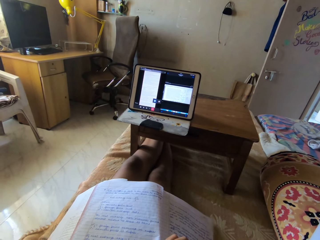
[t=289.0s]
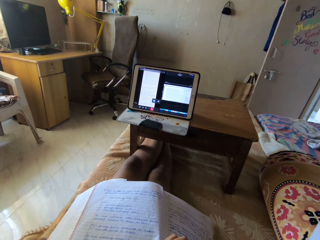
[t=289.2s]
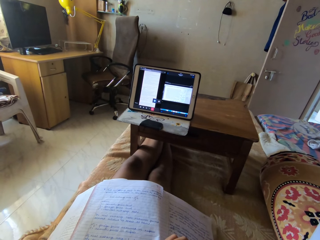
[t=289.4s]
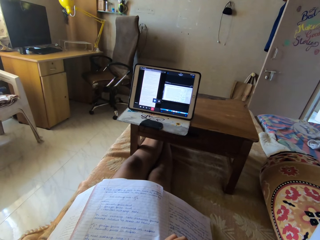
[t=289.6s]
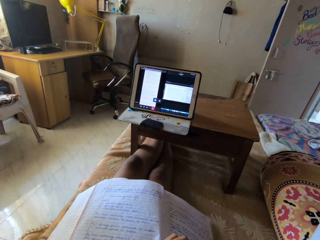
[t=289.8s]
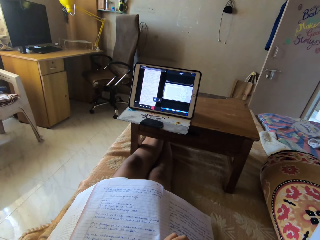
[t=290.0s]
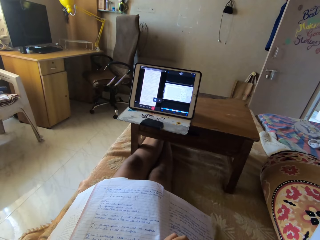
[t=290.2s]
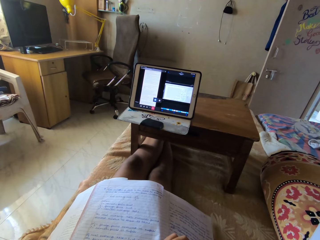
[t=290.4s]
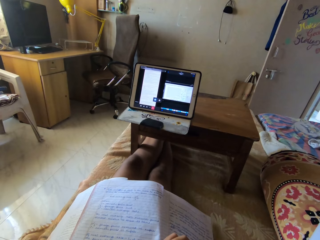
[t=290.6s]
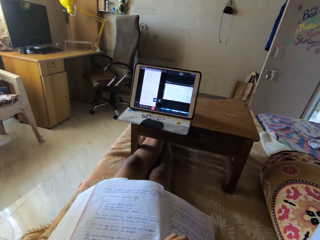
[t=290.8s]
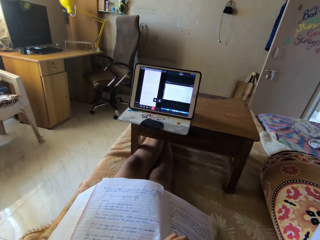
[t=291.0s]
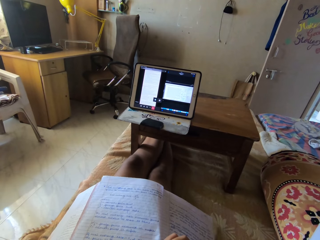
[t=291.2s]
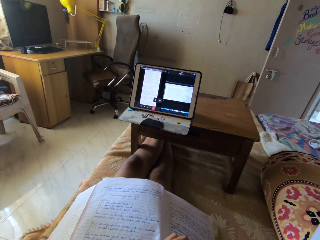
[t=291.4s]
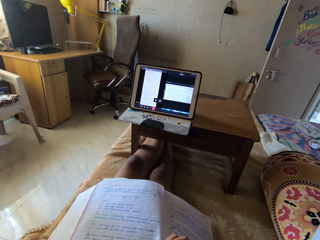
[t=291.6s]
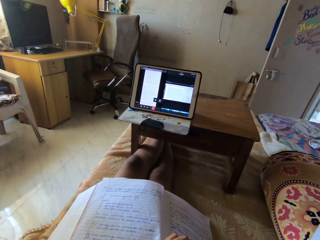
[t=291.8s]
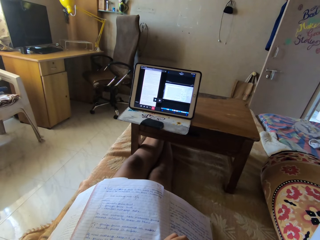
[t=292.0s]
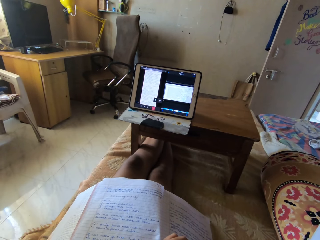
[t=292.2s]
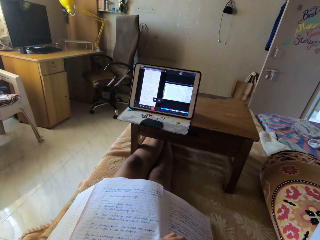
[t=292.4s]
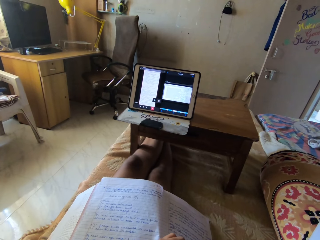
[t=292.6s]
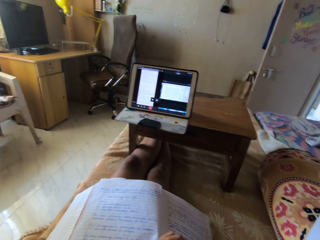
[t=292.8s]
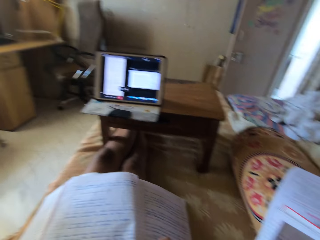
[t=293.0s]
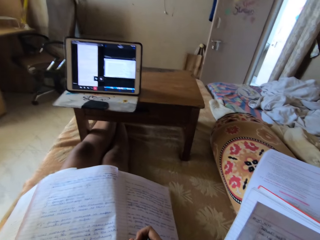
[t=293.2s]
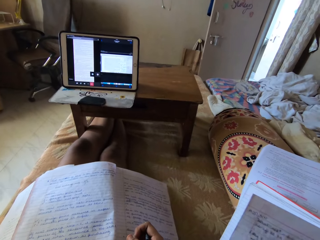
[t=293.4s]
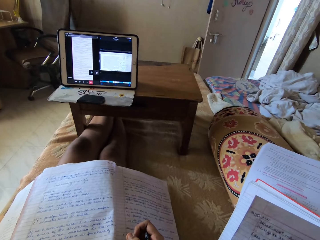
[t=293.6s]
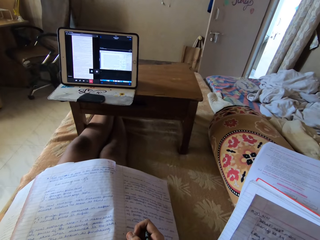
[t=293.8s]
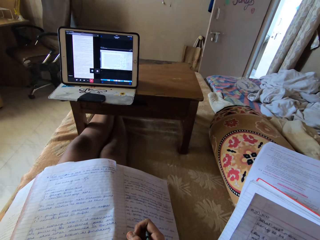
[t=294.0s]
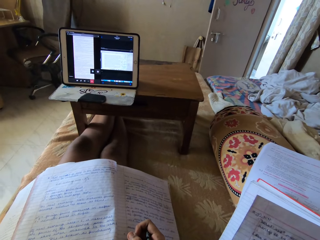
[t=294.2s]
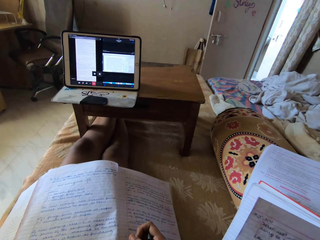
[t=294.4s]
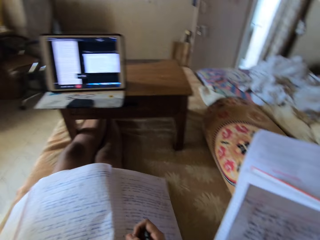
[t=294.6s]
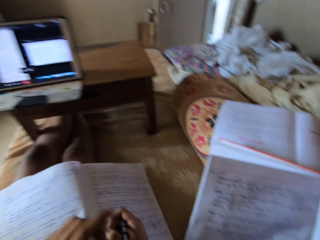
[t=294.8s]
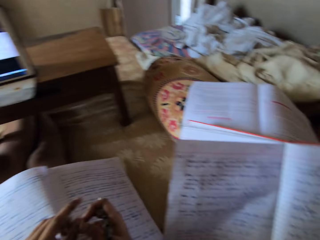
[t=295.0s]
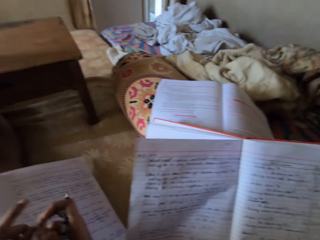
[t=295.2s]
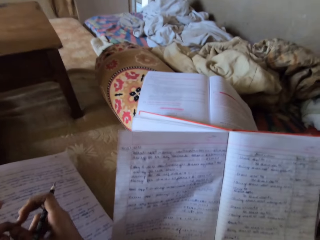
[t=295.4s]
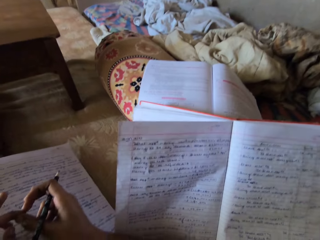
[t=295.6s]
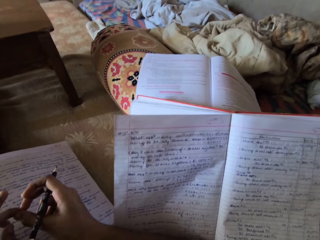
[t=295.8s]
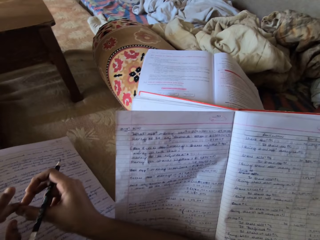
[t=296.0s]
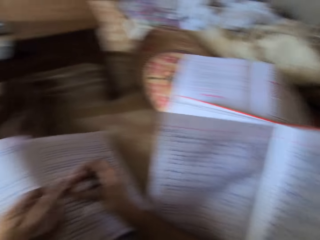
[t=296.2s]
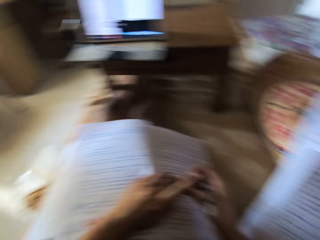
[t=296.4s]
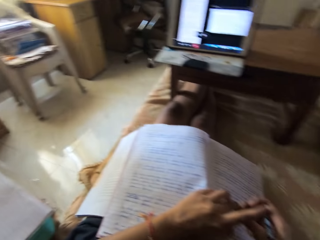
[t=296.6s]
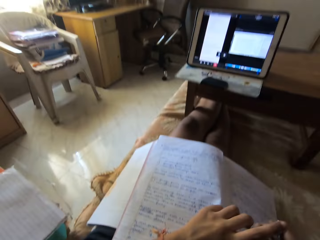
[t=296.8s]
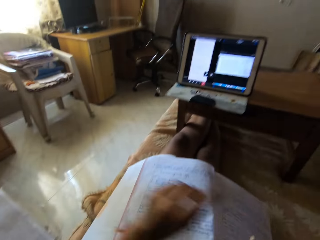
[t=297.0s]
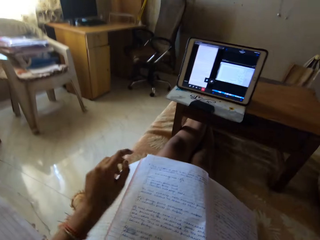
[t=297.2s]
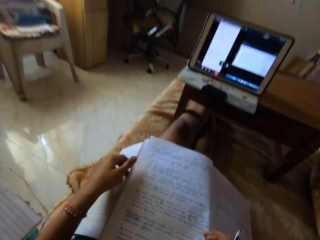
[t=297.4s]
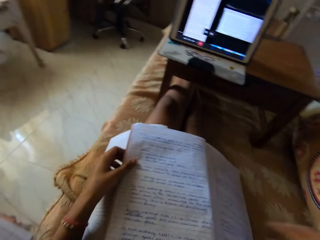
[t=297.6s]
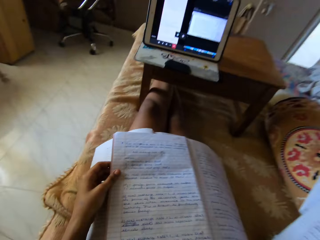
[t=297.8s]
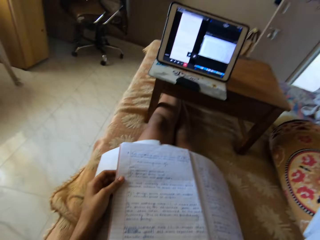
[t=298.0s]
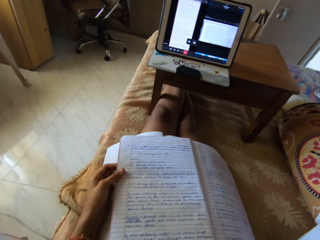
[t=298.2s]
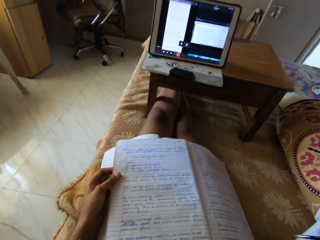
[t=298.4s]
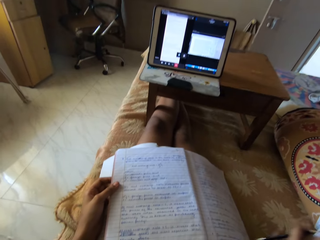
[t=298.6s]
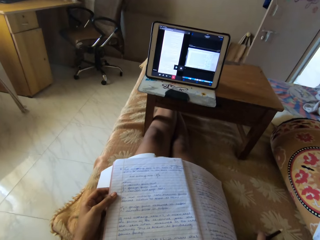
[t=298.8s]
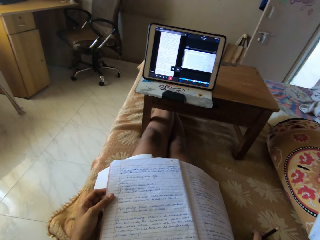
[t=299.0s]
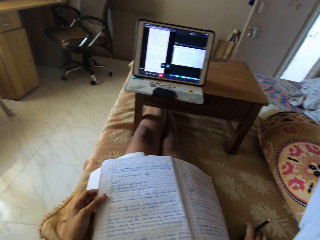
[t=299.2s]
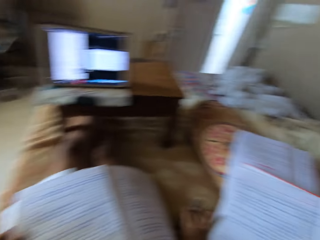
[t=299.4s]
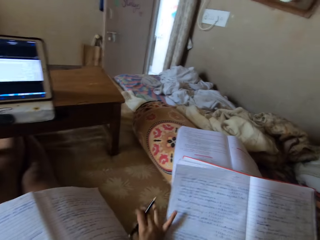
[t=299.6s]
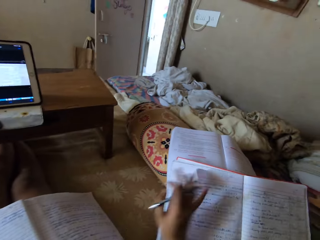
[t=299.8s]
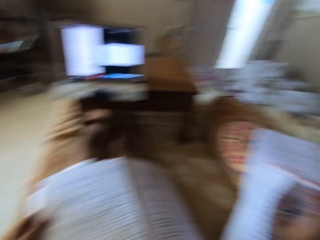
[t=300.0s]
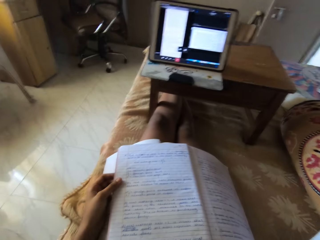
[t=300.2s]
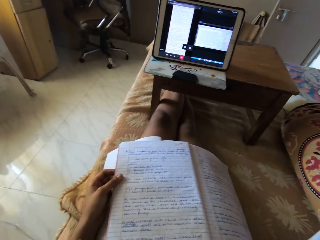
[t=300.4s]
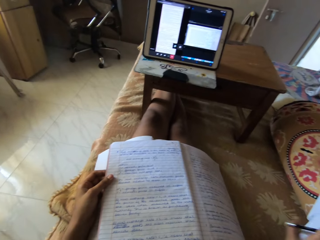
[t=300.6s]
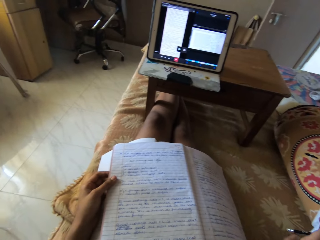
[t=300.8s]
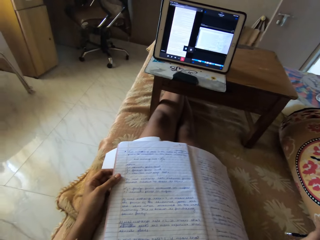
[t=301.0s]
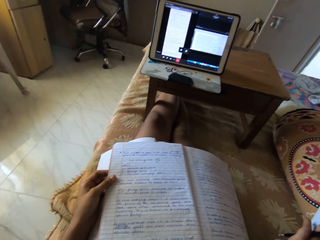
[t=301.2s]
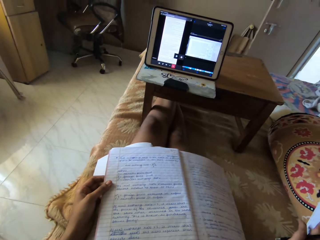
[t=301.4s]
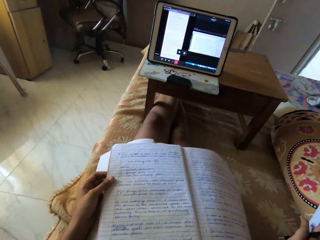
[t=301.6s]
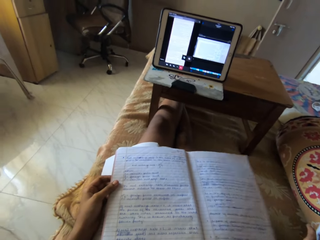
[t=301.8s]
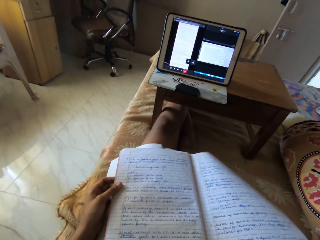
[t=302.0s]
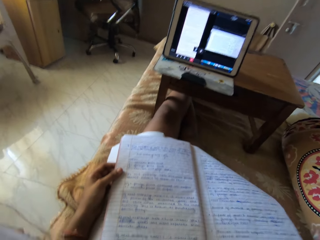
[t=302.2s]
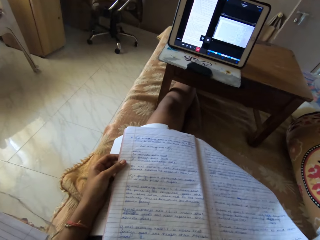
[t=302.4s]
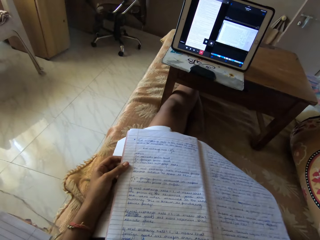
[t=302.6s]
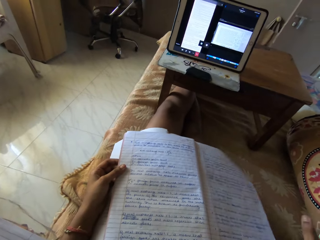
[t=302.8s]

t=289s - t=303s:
The camera wearer scratches a finger. She holds a book. She adjusts the book on the chair with her right hand. She opens a page of the book.

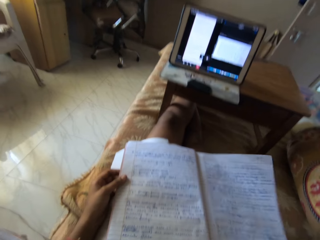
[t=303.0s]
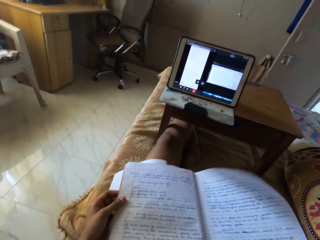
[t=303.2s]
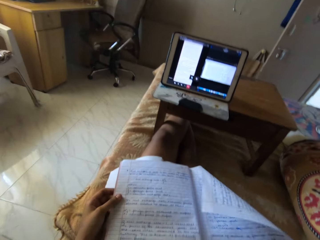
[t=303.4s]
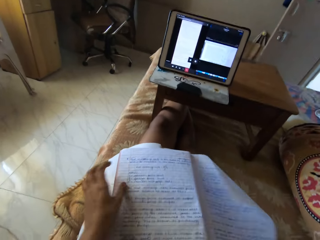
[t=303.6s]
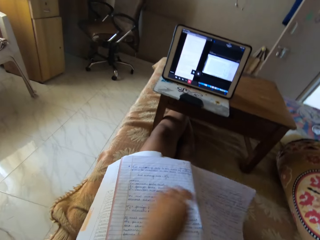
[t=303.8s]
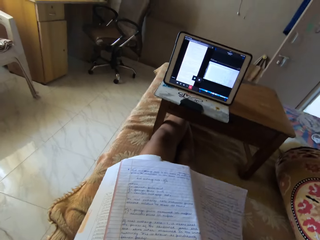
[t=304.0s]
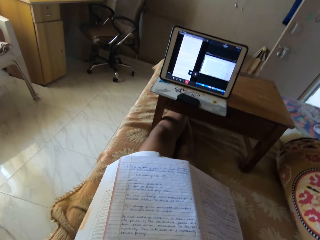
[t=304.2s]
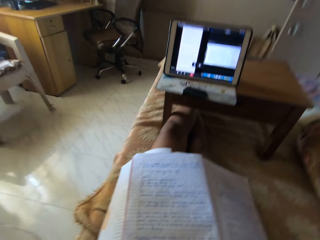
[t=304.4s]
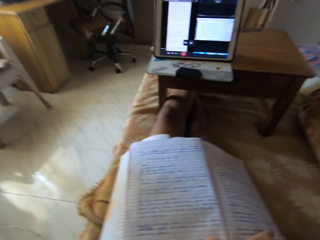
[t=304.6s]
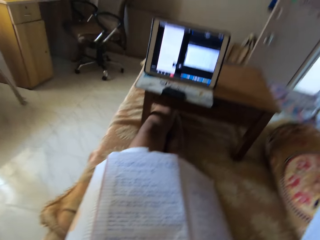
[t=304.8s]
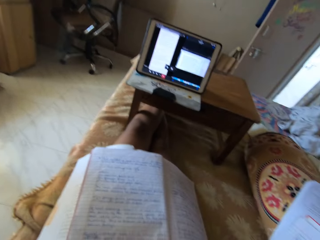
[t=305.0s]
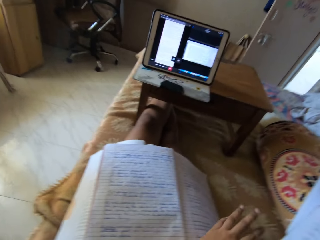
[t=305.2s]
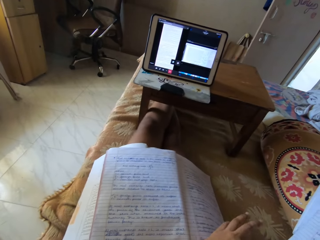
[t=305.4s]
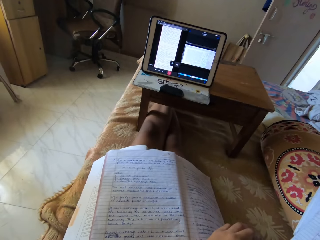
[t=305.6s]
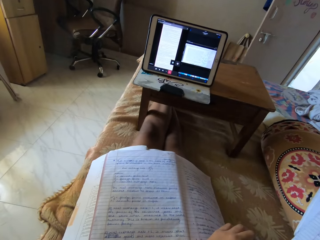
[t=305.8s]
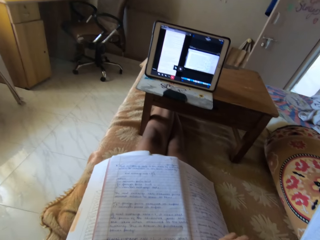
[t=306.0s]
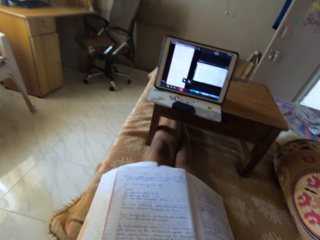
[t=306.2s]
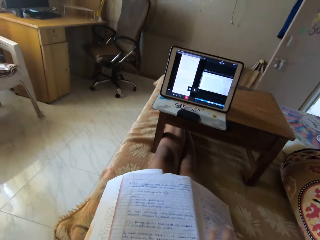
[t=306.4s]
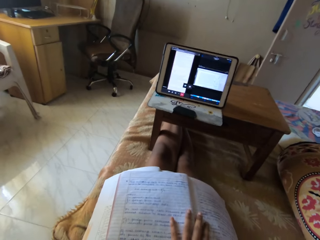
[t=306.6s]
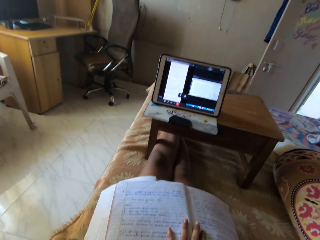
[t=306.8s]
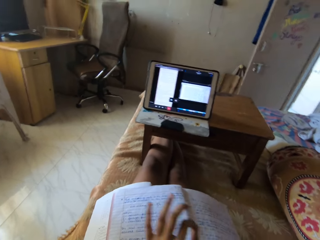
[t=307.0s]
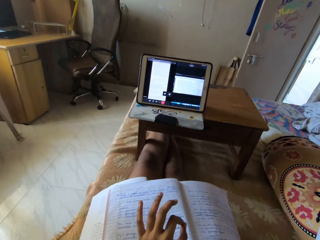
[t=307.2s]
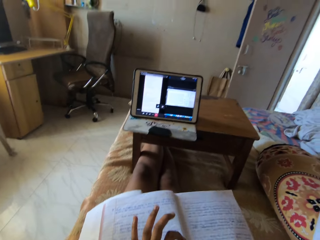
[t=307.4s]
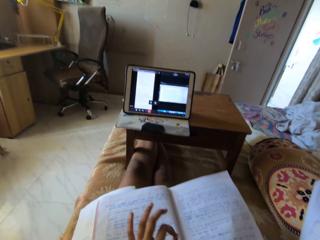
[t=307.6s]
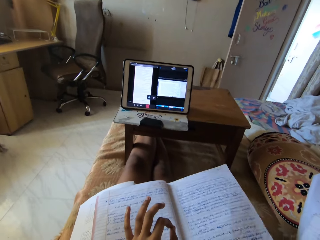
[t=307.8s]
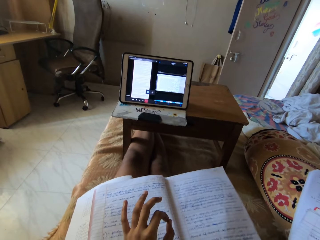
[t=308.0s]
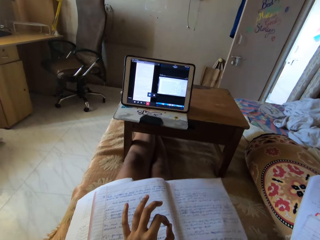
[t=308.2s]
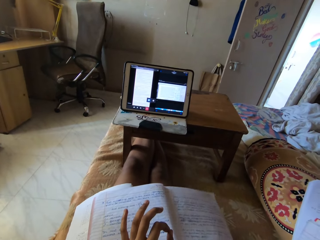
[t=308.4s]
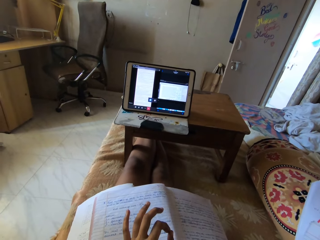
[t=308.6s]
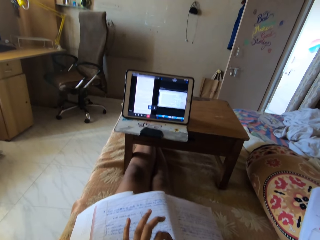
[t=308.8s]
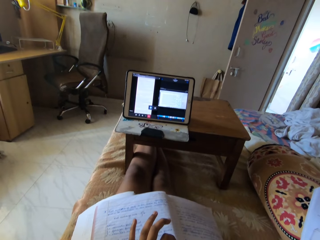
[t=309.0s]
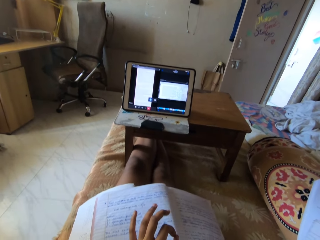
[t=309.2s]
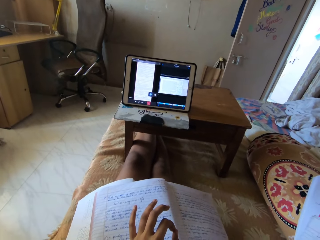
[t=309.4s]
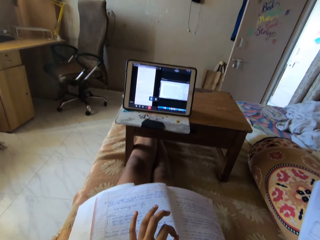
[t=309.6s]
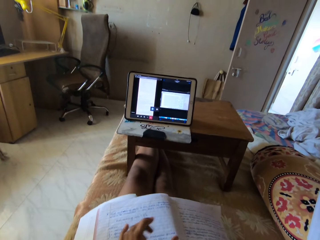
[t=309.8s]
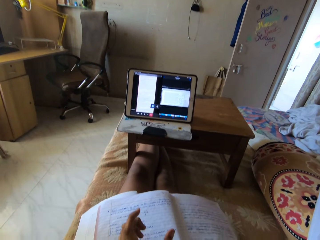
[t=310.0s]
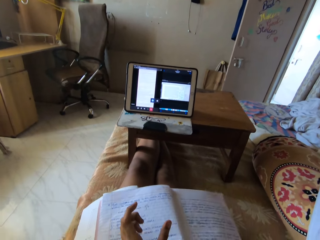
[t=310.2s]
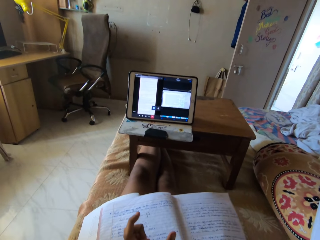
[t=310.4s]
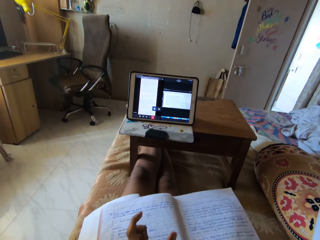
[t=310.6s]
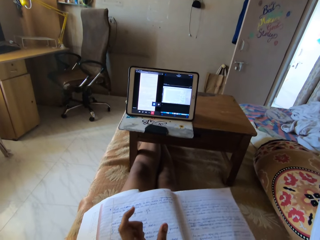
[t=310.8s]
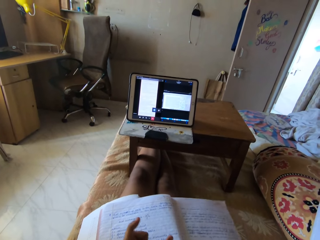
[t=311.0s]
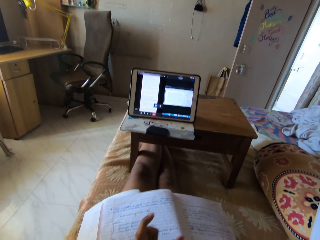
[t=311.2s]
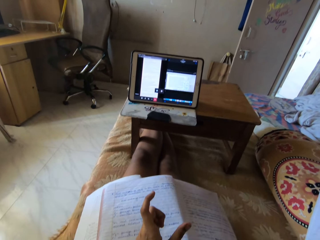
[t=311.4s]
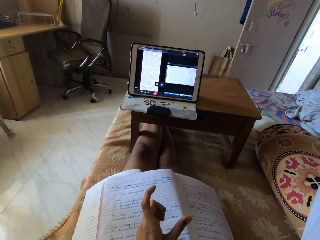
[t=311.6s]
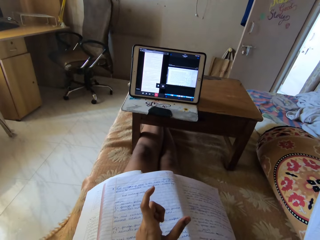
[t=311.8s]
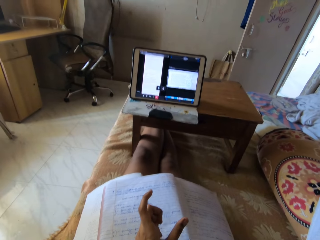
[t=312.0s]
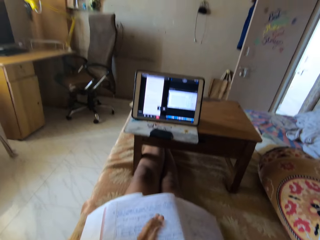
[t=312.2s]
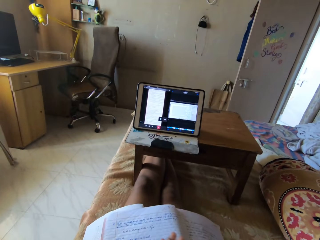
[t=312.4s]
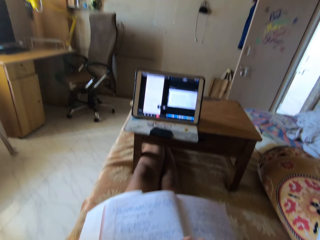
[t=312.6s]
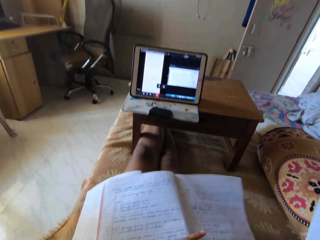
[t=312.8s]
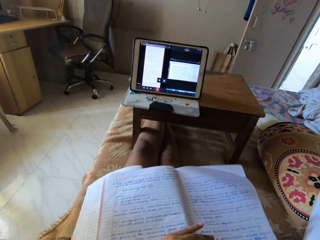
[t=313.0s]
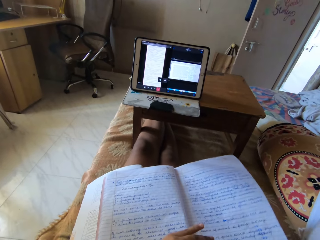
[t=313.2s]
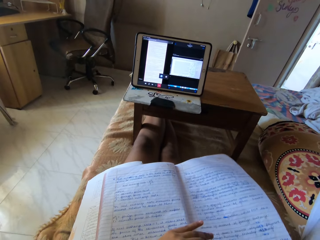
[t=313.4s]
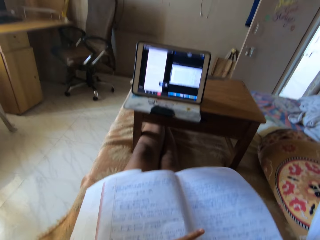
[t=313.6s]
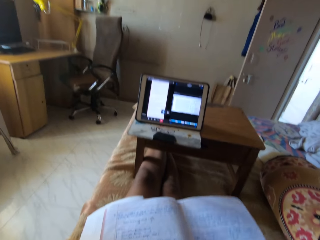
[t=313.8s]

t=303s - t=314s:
The camera wearer moves a hand. She makes hand gestures with her left hand. She moves her left hand. She moves her left hand again.
